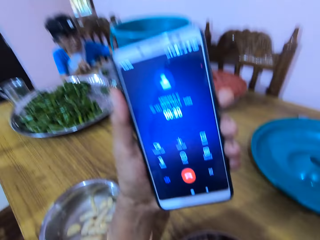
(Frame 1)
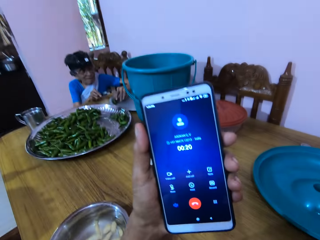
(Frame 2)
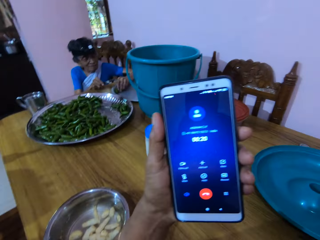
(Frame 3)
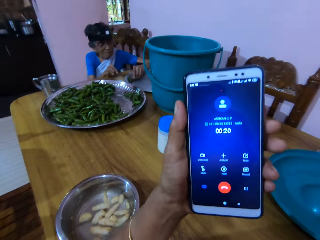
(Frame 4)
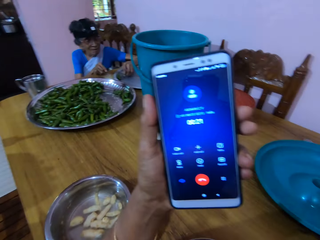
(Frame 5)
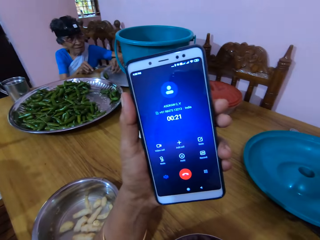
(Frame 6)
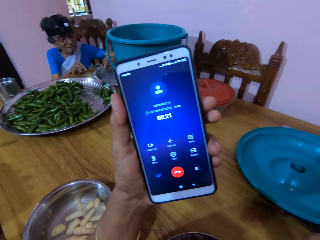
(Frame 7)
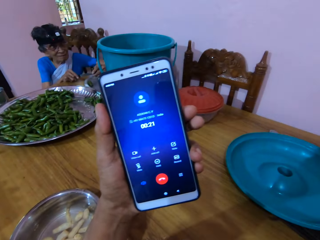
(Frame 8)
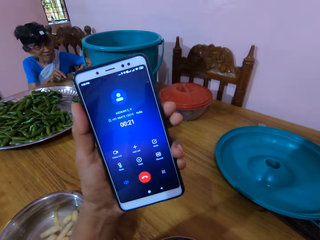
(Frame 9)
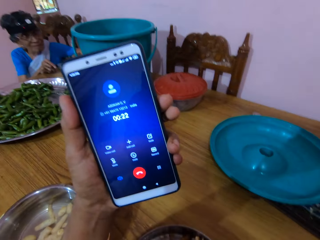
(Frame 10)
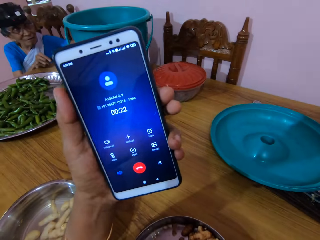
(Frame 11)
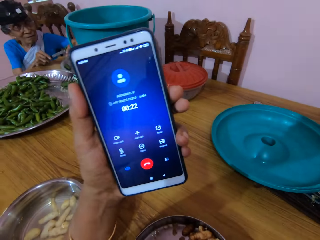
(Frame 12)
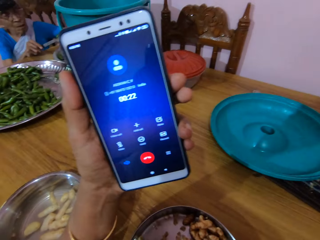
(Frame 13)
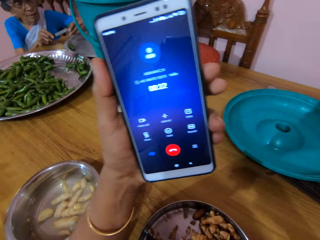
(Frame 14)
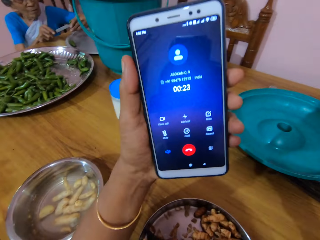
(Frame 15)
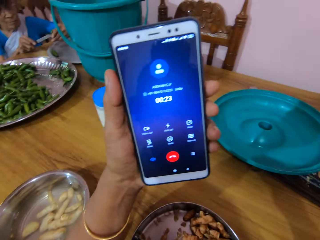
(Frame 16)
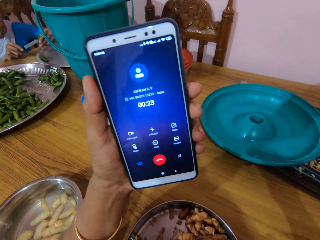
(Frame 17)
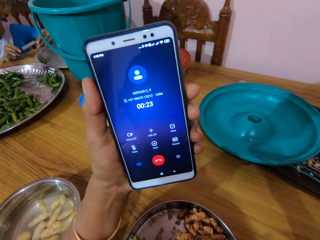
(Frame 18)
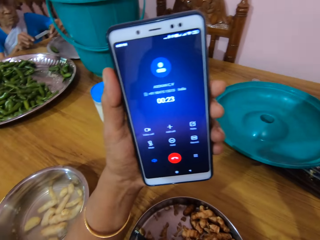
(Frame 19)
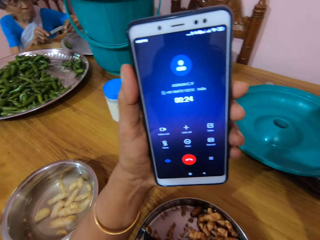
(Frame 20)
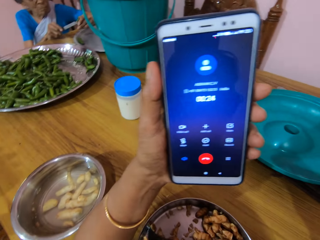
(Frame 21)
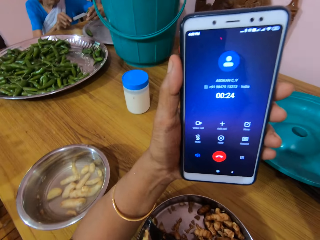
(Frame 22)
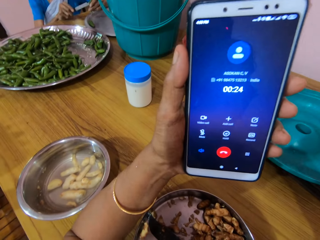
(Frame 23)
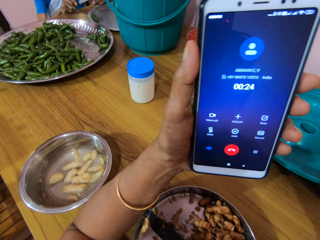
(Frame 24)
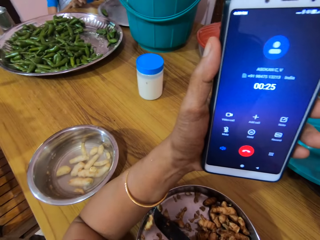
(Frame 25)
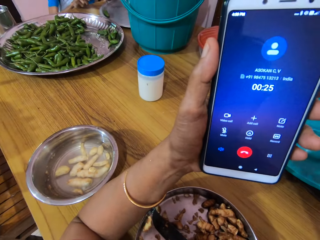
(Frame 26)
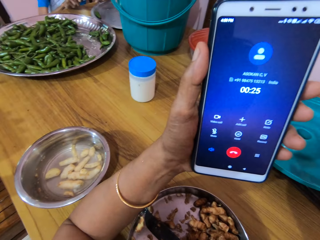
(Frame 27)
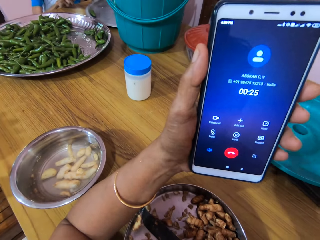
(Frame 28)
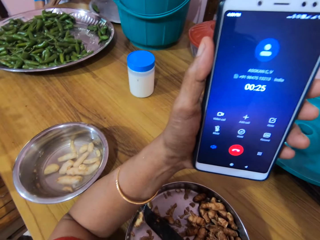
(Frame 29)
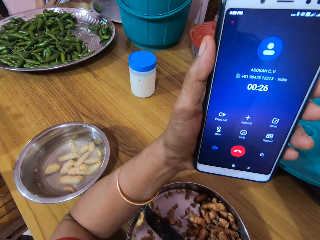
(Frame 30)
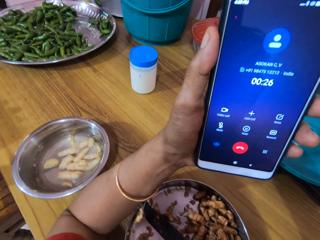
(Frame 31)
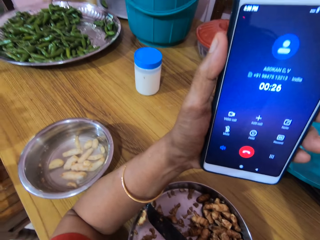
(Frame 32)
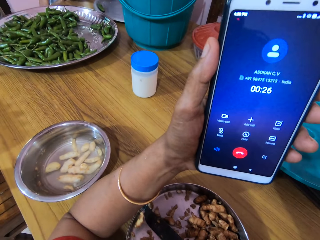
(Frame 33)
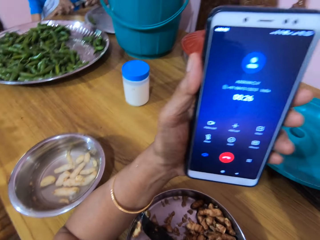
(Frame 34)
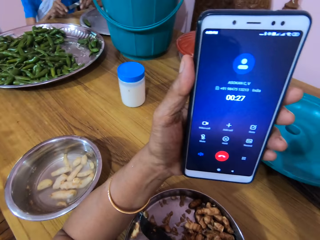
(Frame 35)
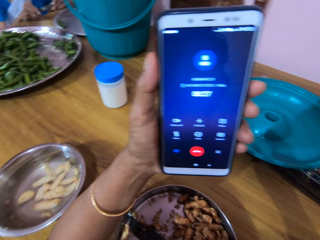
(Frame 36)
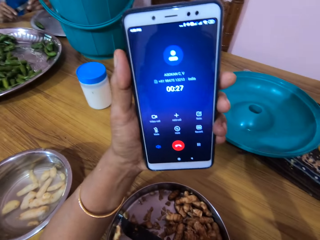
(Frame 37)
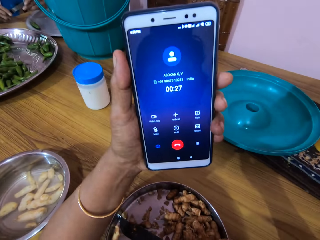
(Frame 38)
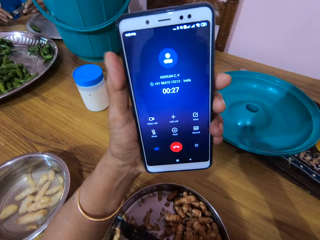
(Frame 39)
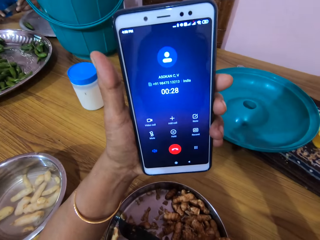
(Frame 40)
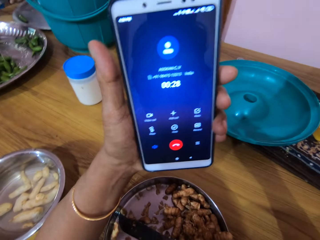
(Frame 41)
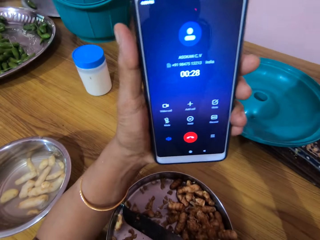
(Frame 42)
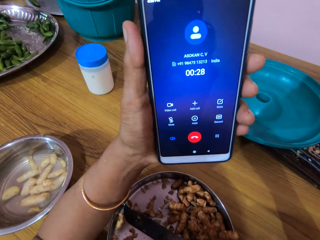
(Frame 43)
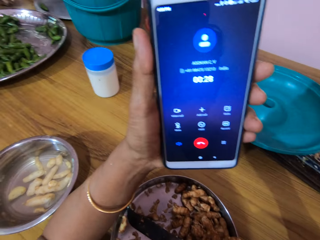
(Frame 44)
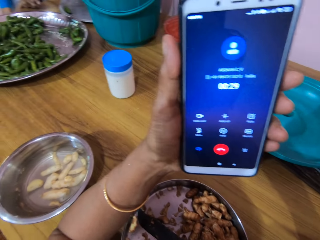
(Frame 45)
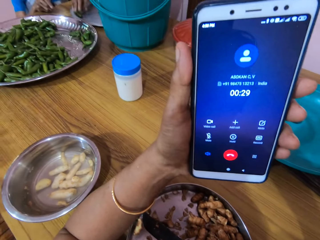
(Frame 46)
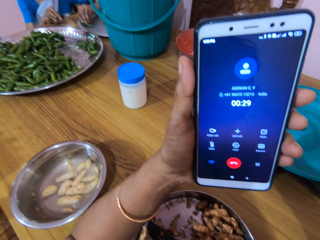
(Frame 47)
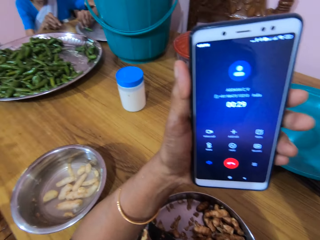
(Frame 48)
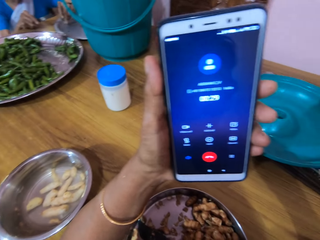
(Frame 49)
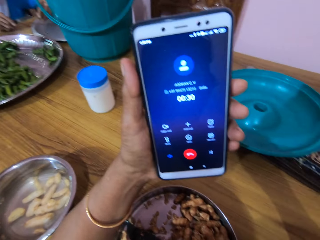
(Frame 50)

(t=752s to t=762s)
The camera wearer moves the phone in front. They converse through the phone. The woman picks a green chili from the tray on the table with her left hand.

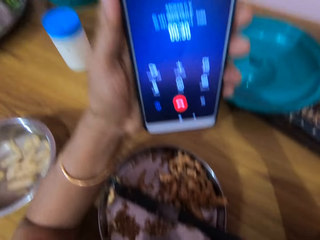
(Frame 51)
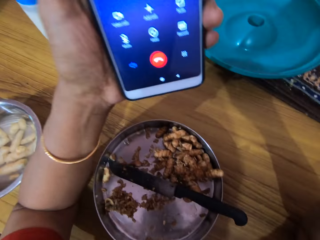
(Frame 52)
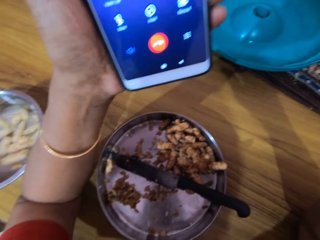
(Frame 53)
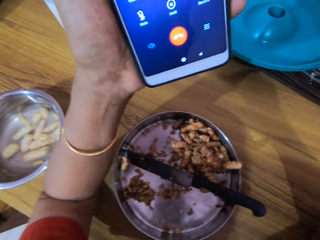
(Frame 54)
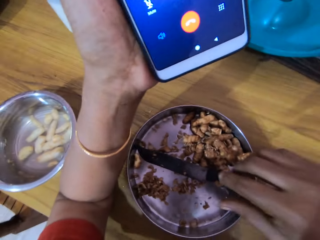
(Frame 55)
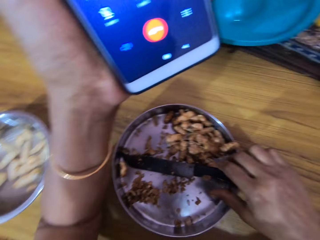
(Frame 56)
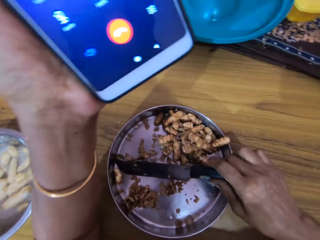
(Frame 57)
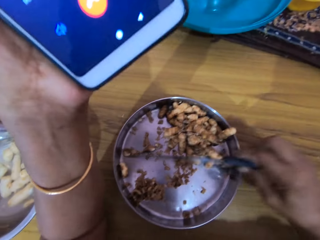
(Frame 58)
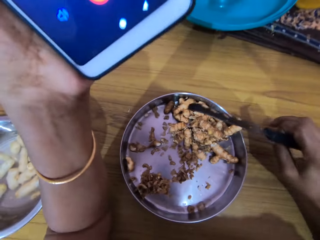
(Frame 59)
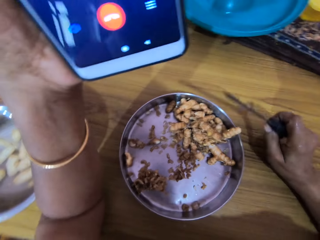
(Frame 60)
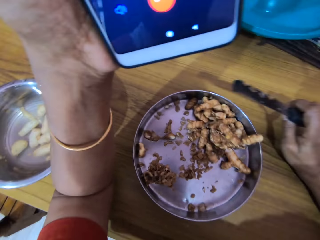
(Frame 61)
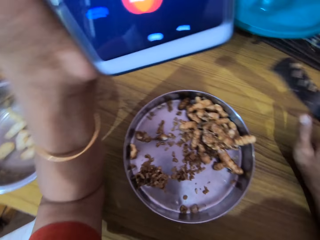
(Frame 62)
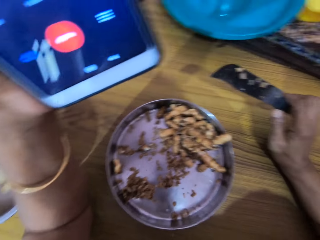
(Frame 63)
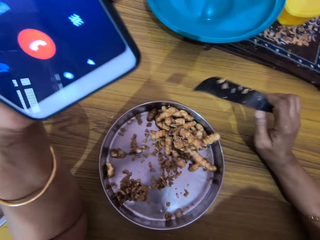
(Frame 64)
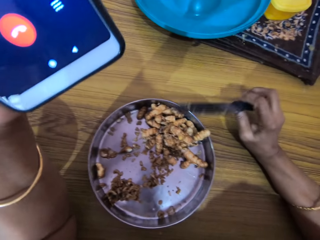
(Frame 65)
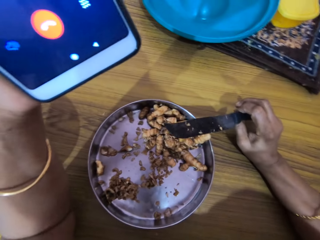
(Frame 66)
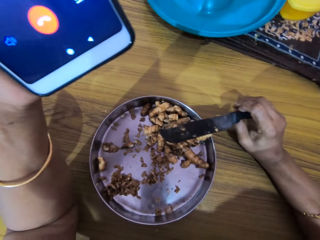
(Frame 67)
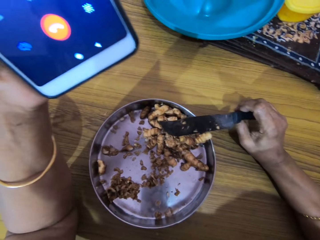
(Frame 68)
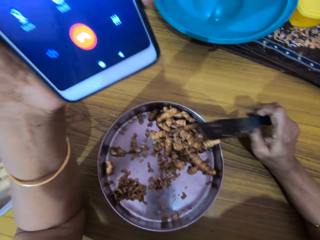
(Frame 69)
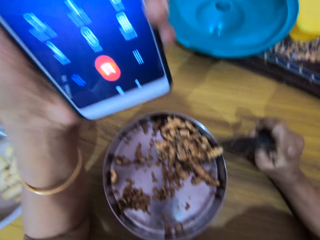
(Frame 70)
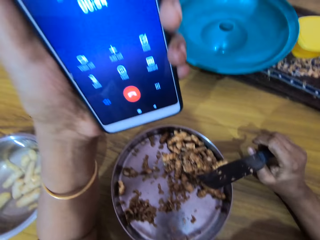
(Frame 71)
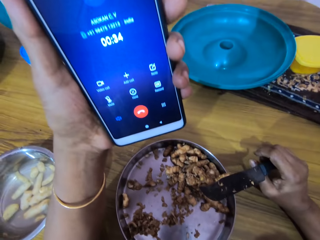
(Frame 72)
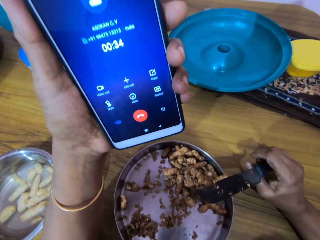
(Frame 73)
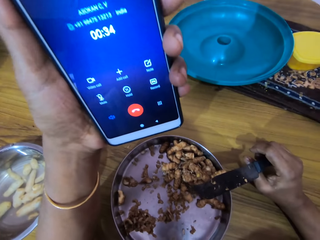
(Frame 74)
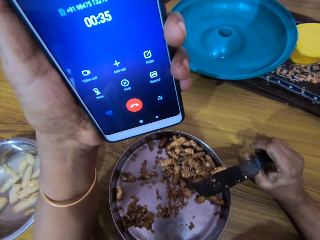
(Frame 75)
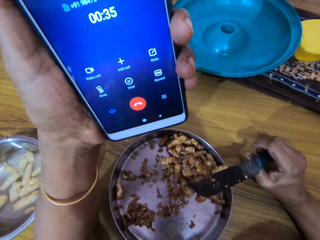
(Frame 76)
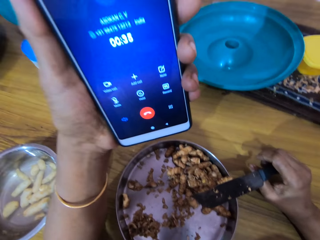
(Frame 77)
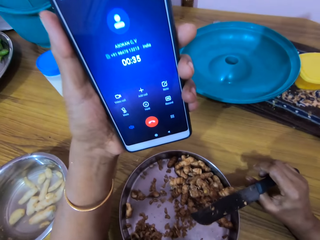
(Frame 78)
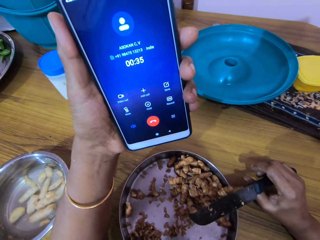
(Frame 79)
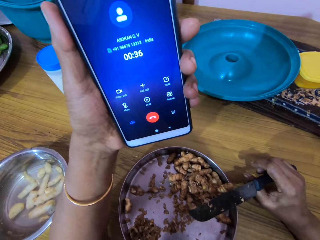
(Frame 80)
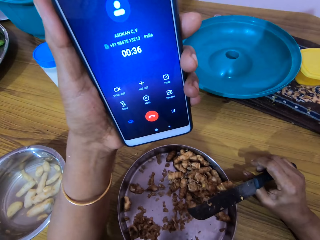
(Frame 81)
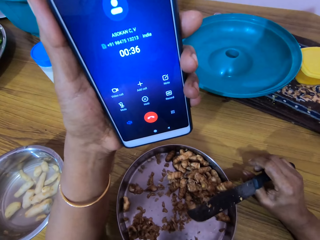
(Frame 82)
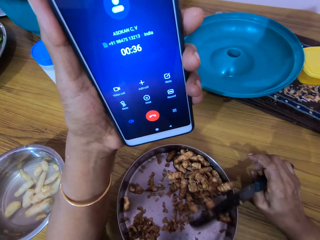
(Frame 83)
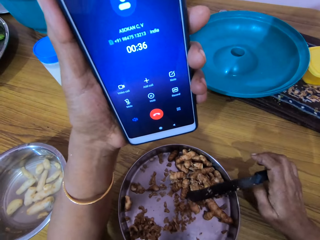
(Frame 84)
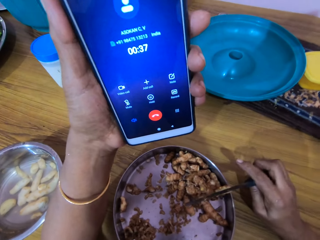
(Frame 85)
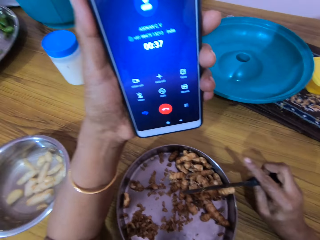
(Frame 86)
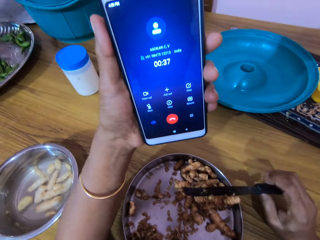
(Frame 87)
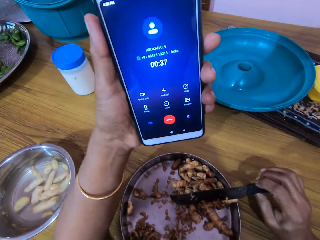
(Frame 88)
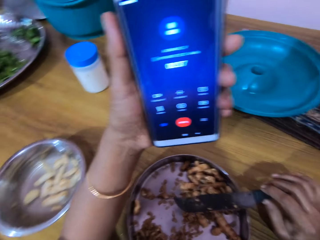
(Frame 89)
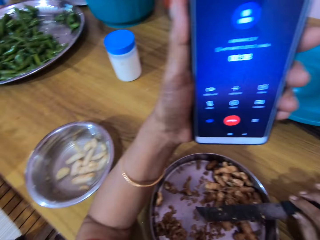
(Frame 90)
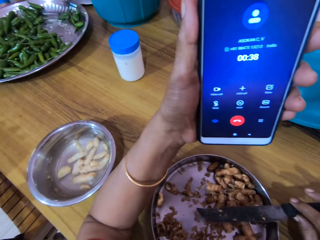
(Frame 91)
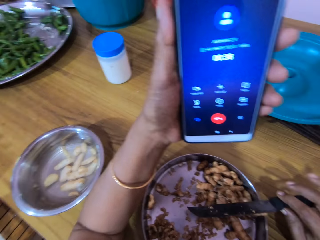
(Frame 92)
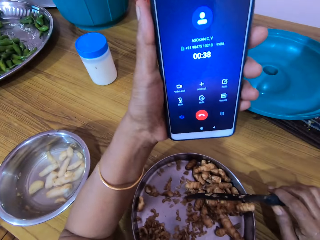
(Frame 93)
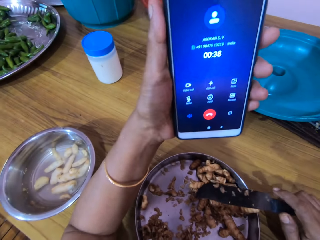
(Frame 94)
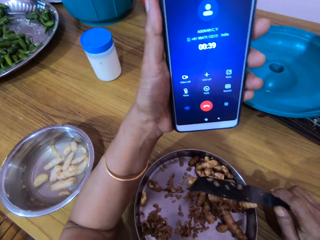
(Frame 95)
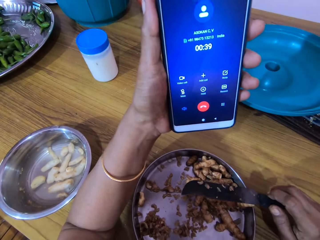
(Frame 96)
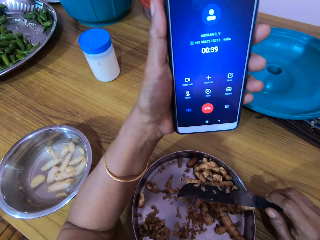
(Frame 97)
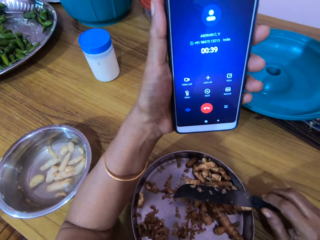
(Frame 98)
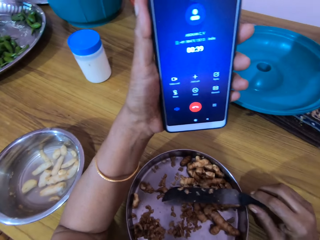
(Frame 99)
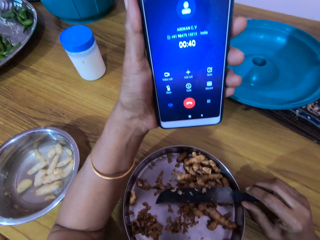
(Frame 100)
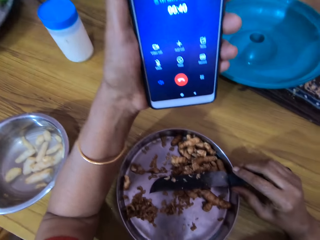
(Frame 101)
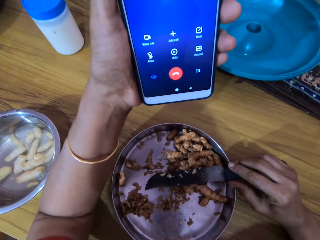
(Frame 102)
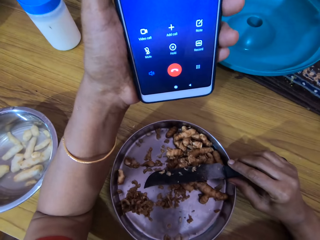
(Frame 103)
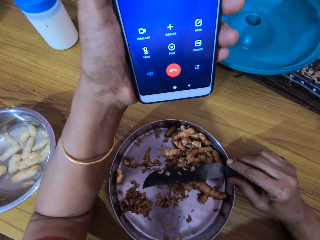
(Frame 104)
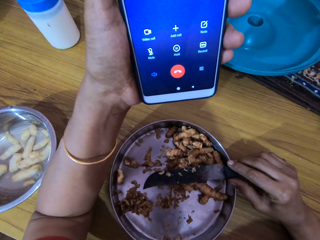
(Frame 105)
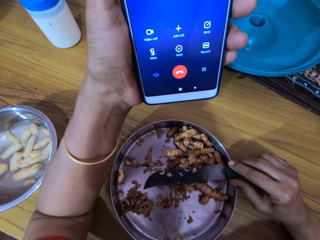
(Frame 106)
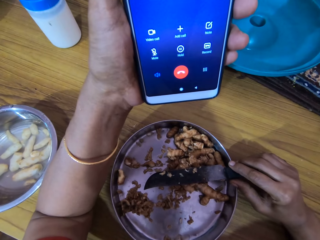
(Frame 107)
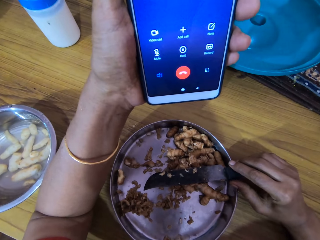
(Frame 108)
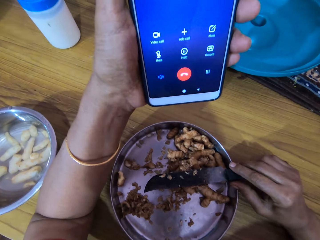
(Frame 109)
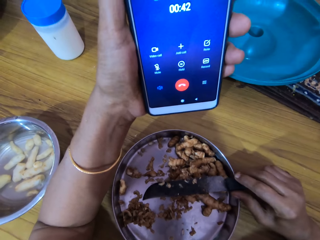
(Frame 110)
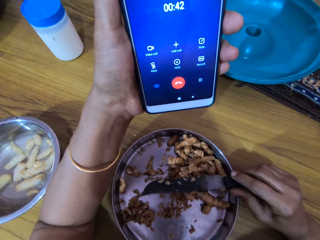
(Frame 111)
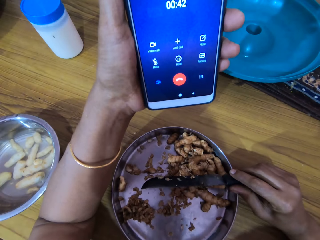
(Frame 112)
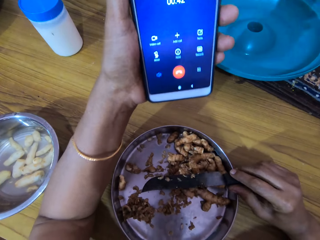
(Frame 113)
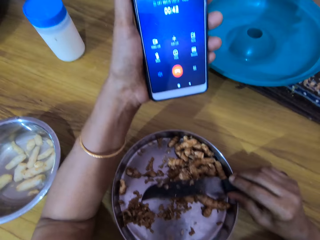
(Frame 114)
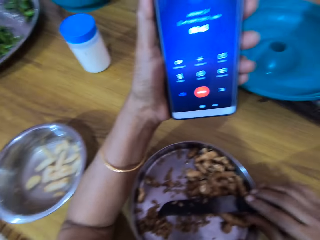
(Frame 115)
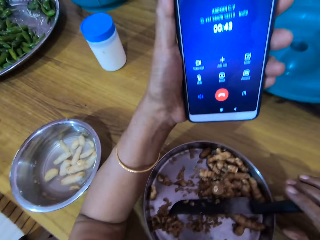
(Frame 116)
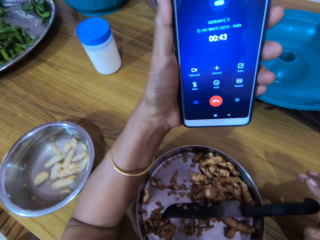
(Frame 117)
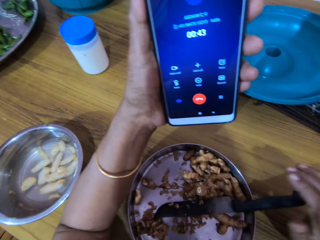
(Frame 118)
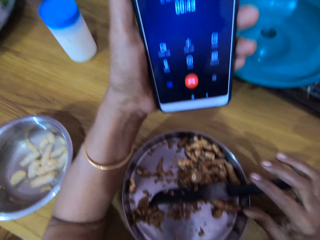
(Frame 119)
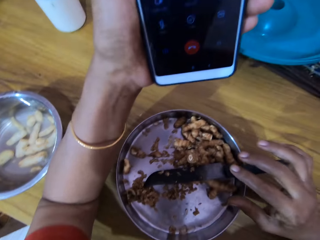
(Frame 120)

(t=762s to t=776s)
The camera wearer picks the knife from the bowl with her right hand. She converses through the phone. She turns the knife. She places the knife on the bowl or plate with her right hand.
